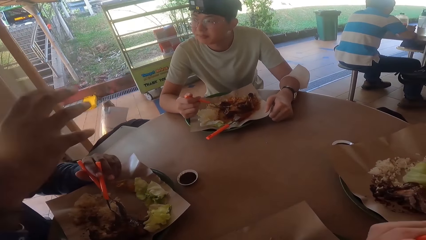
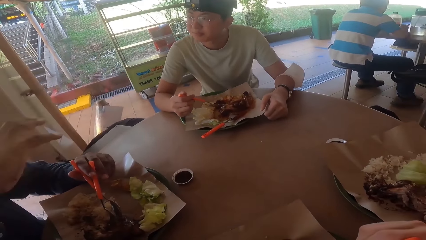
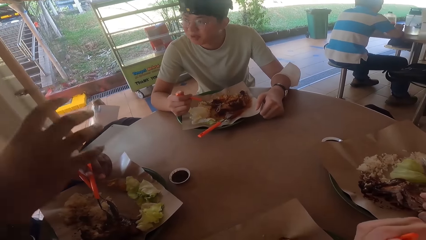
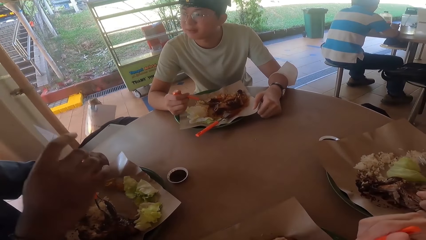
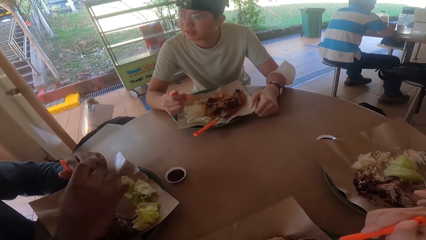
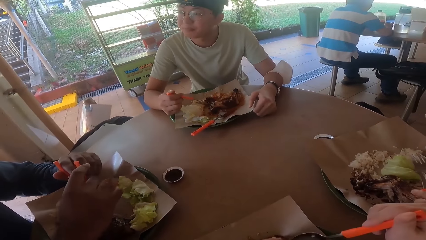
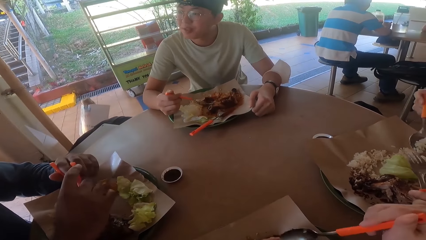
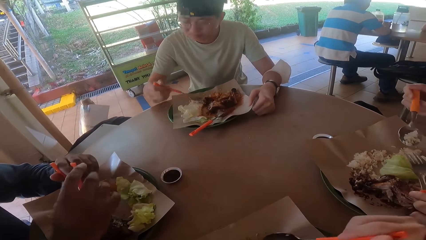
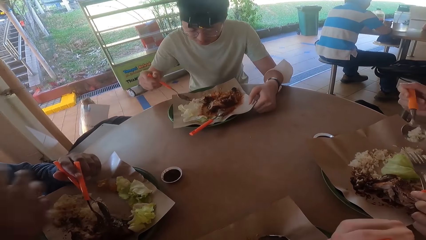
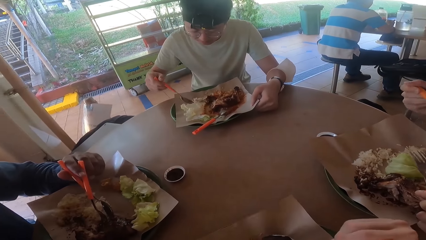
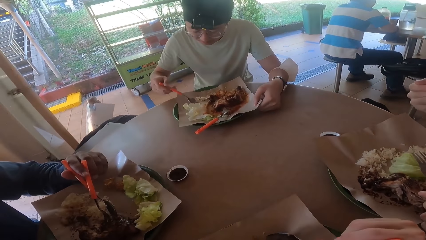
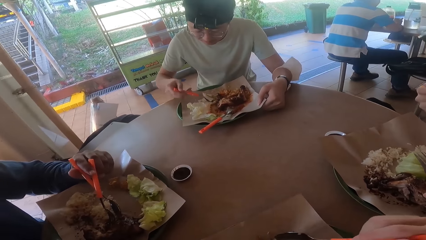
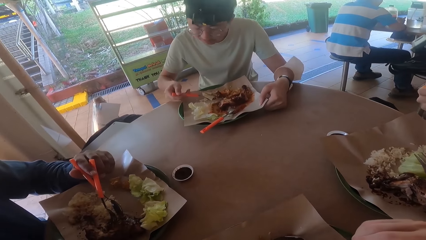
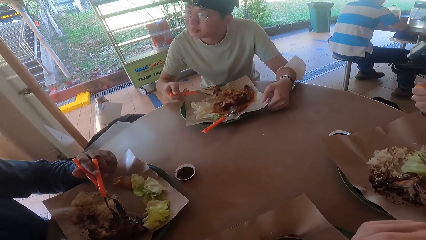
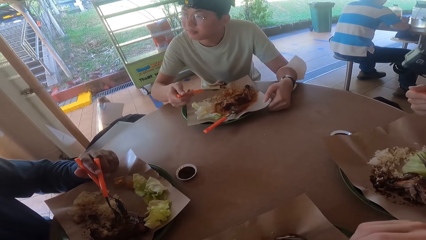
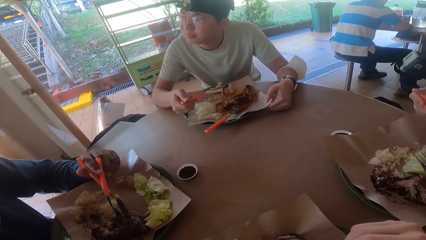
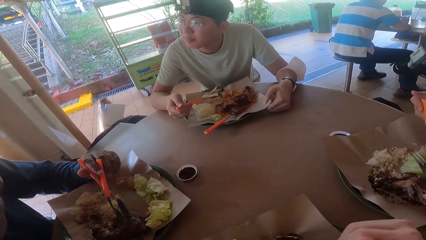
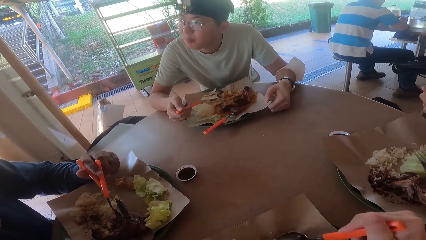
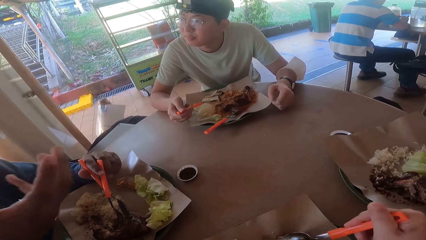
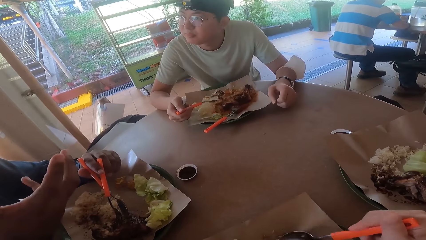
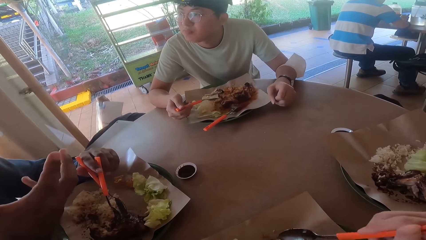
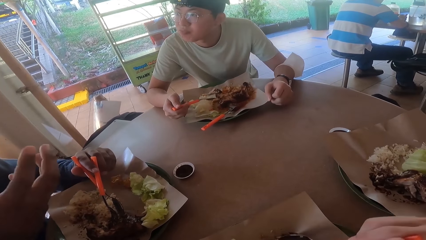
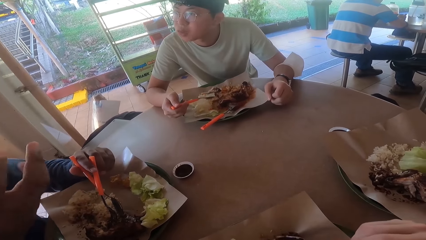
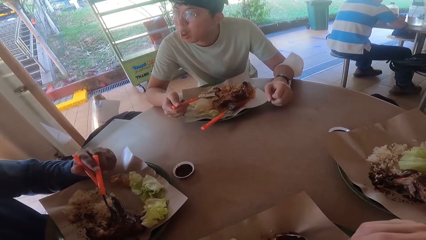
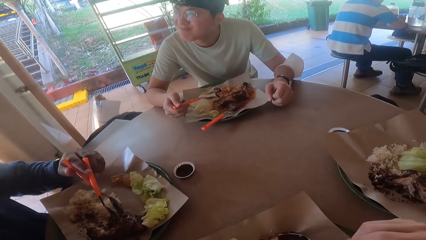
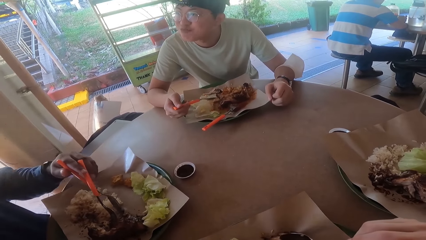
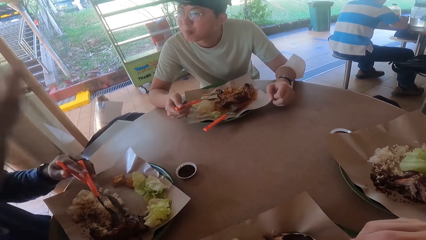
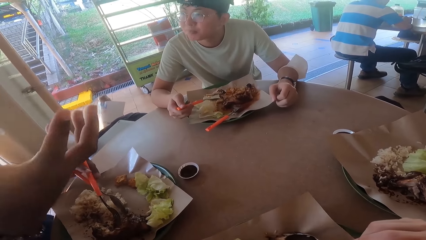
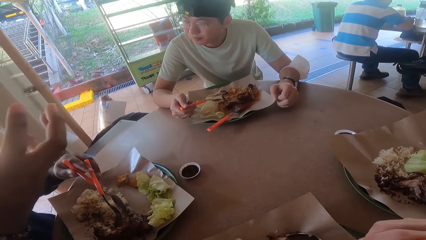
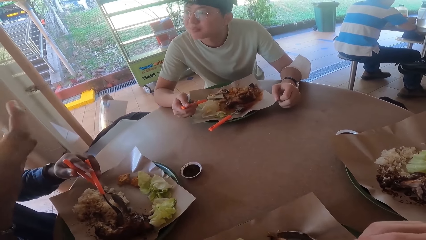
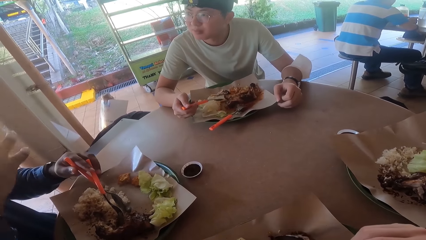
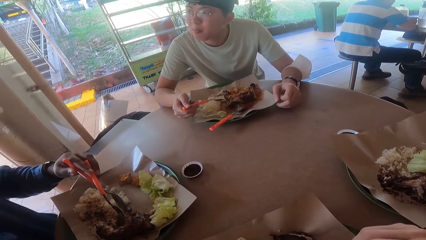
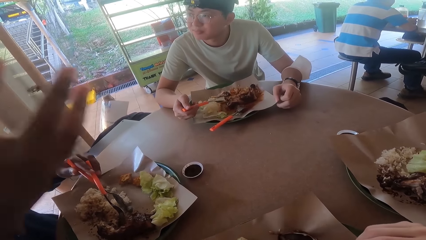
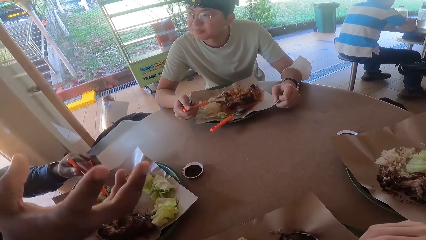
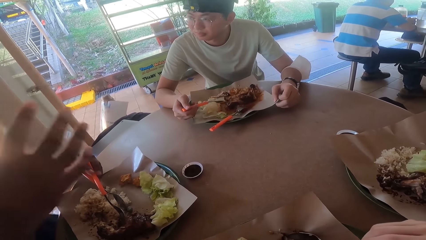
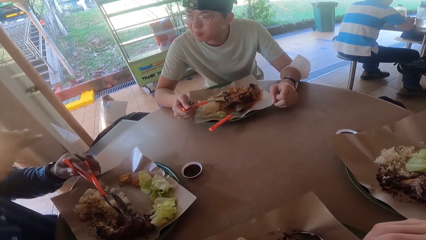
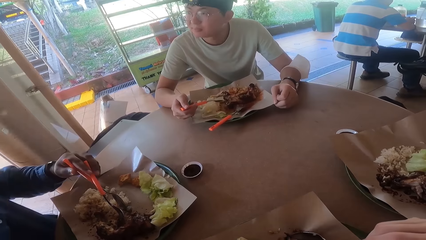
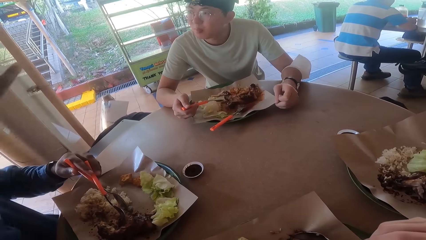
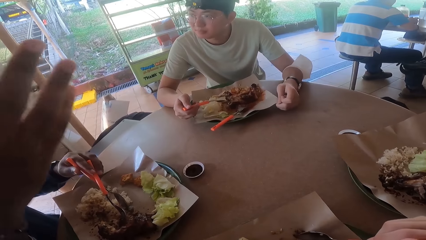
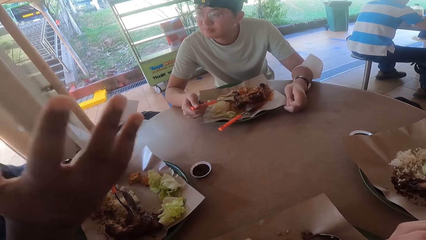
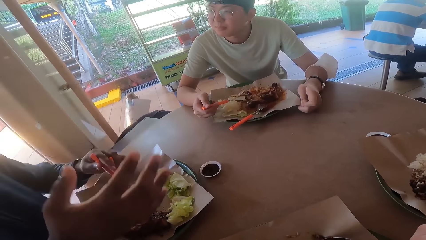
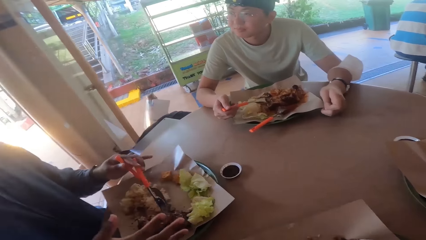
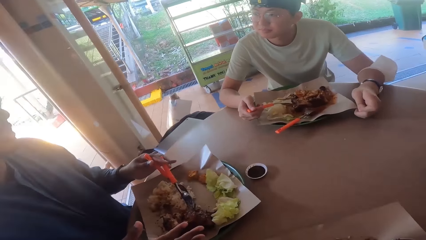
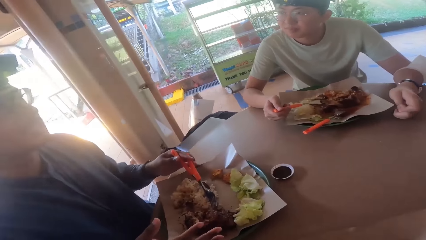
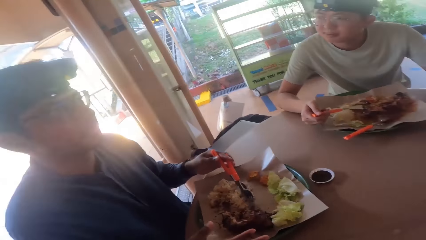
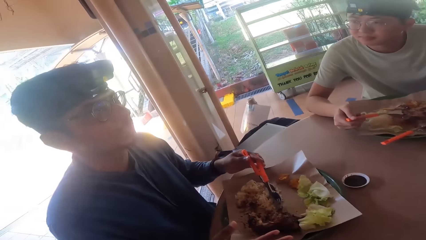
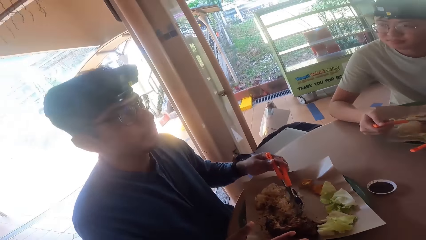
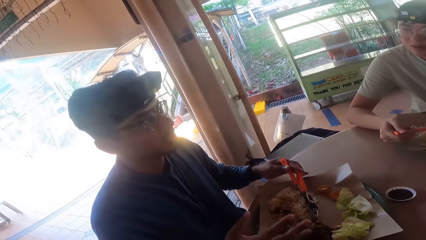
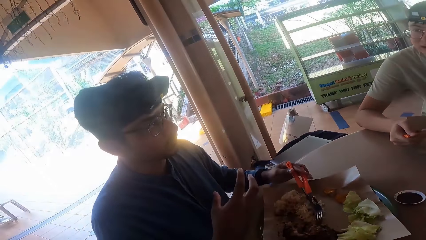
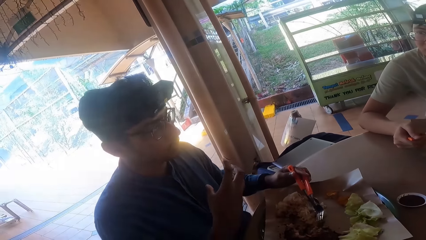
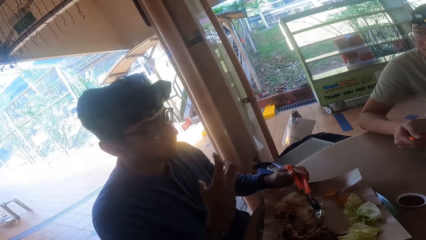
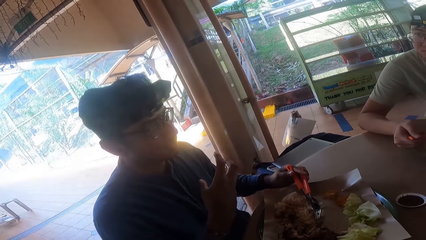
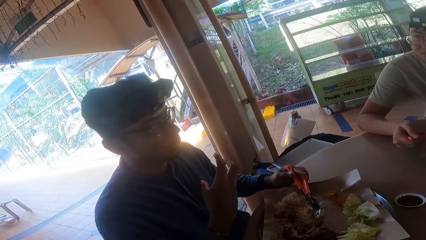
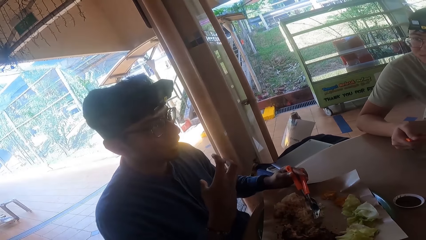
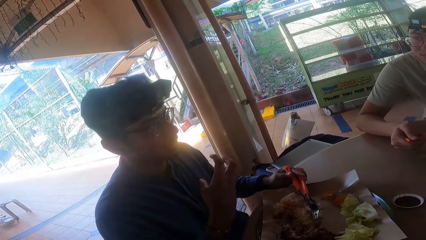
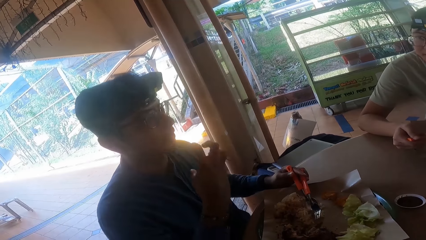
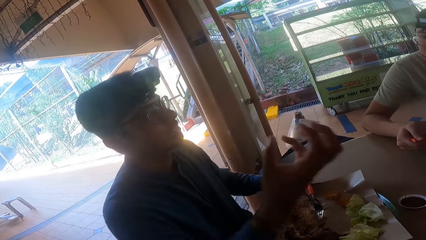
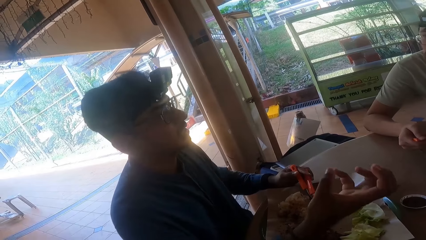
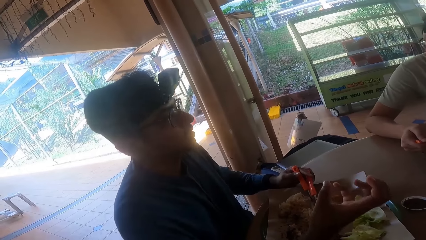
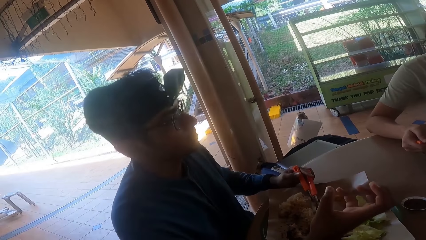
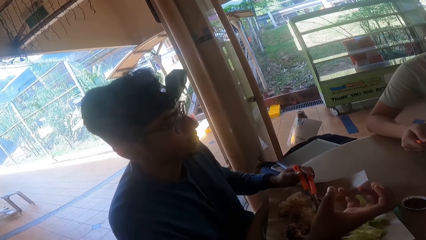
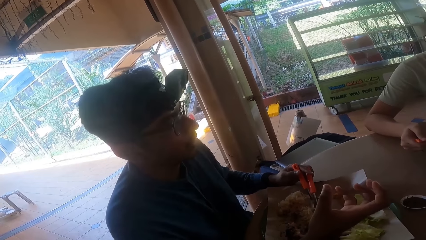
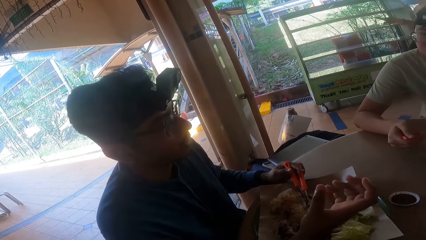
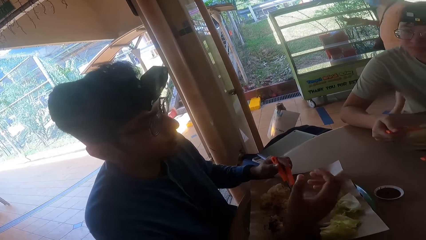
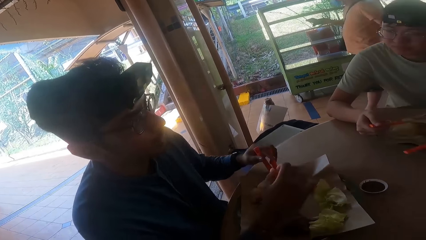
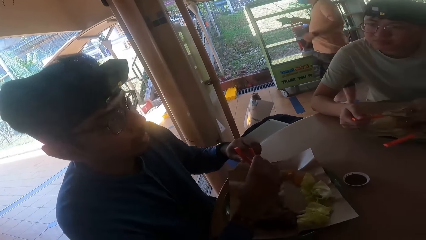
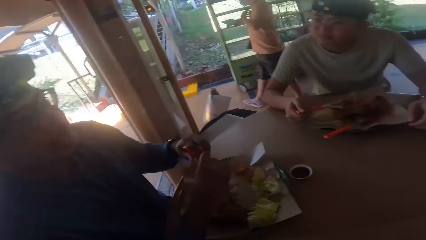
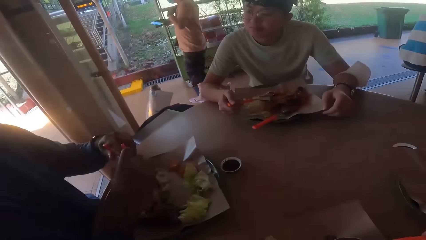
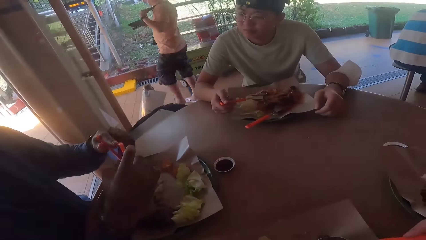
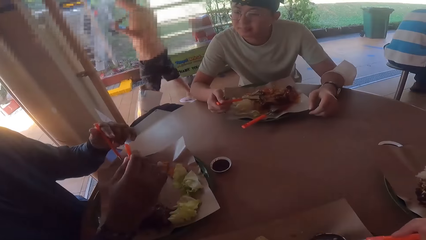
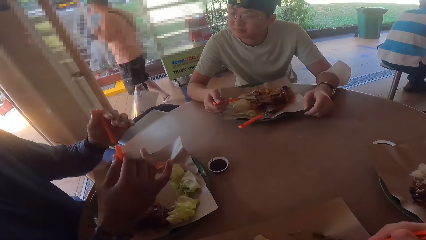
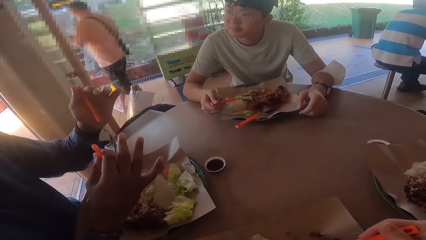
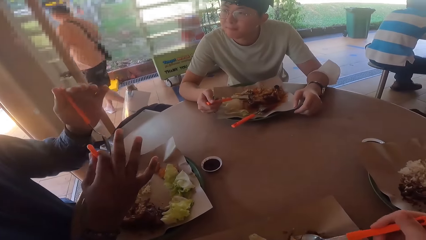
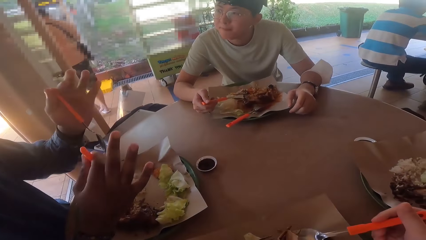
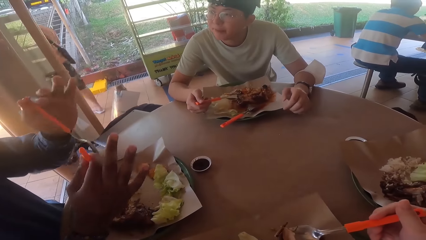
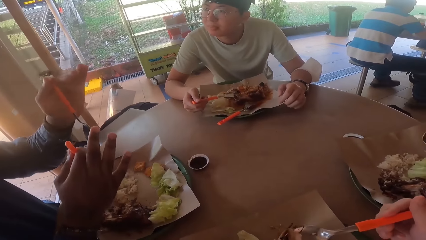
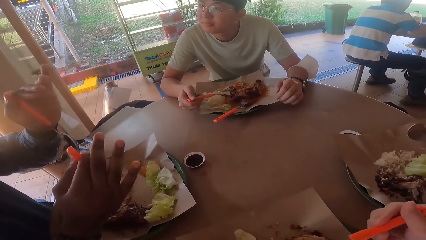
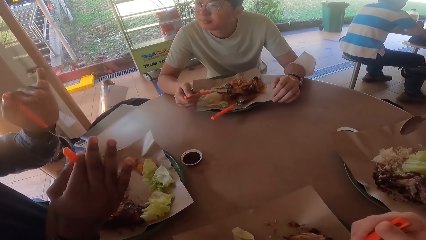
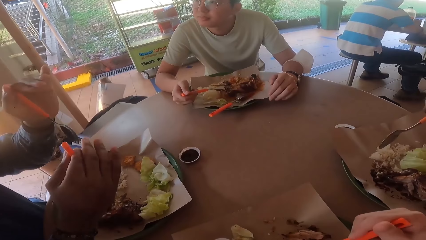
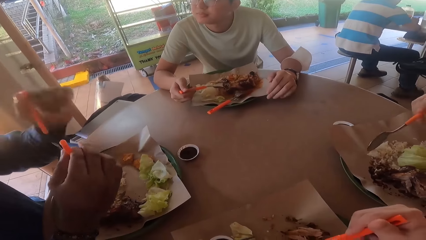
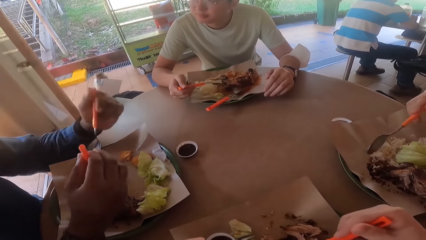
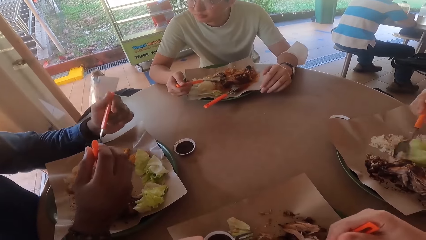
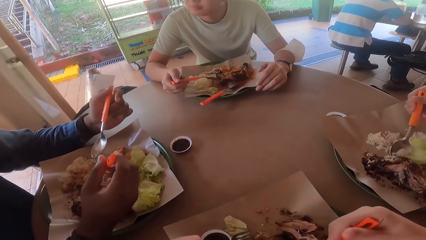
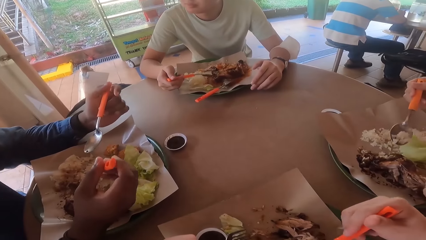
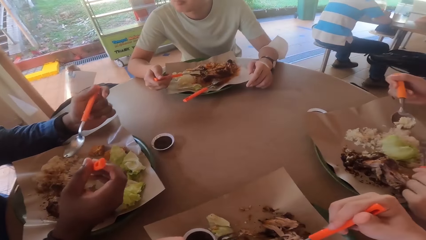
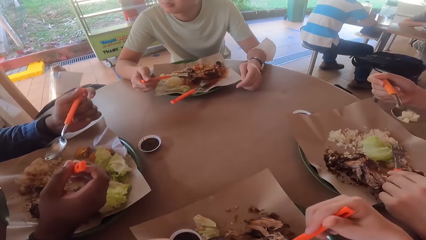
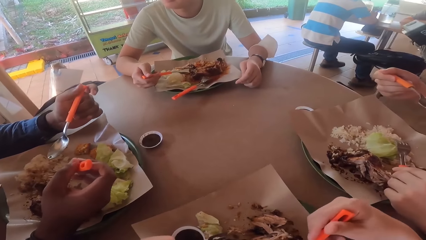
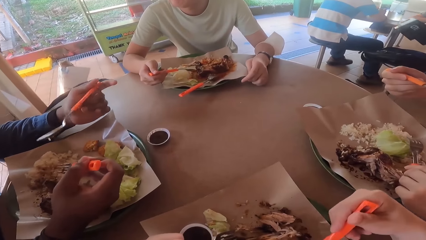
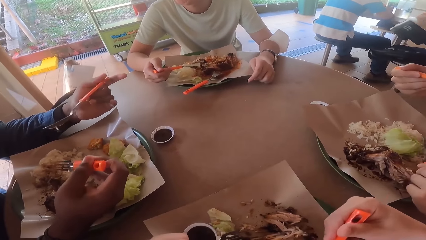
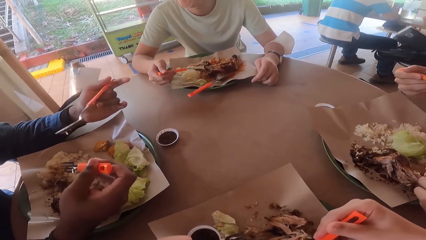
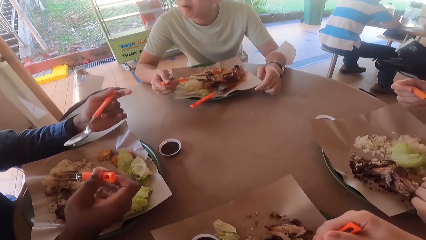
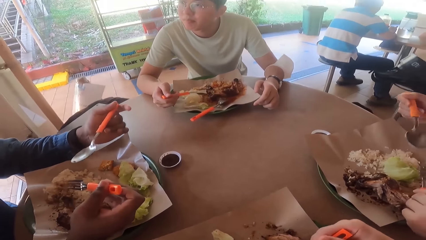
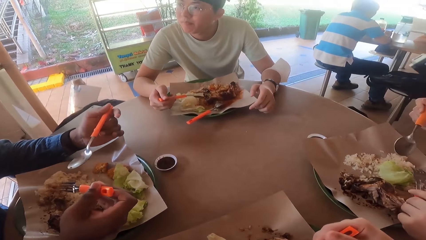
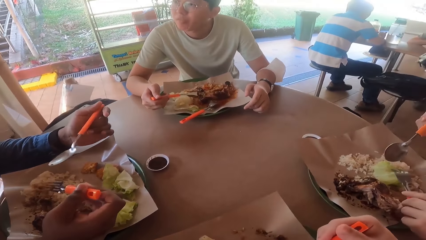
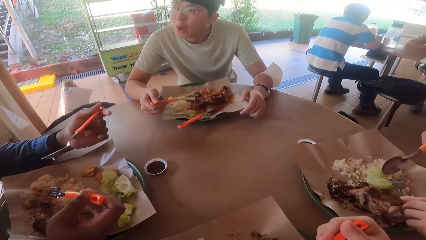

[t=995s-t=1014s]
A man converses with another man. A third man holds a fork. The camera wearer scoops food. The first man holds a spoon. The second man holds a spoon and fork. The third man takes a bite. The first man scoops the food and converses with the second man. The second man holds the spoon and fork. He holds them again. The first man converses with the second man and holds the food with the spoon. The camera wearer pokes the food with a spoon. The first man holds the food with the spoon and converses with the second man. The second man holds the spoon and fork. The third man scoops the food. The third man takes a bite. The second man holds the spoon and fork. The first man converses with the second man and holds the food with the spoon. A fourth man eats food from his plate.
